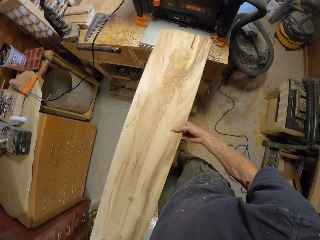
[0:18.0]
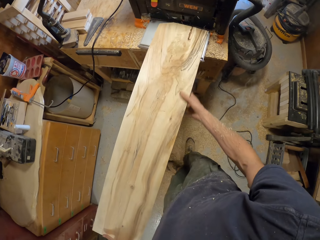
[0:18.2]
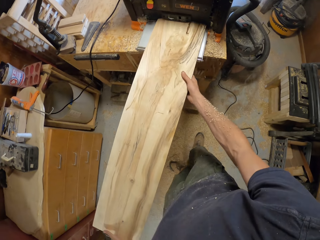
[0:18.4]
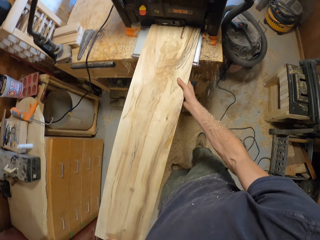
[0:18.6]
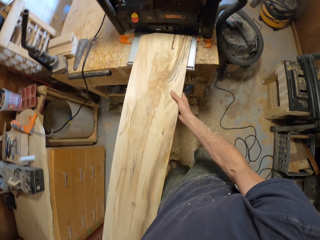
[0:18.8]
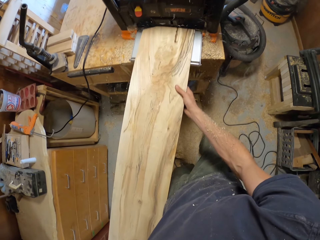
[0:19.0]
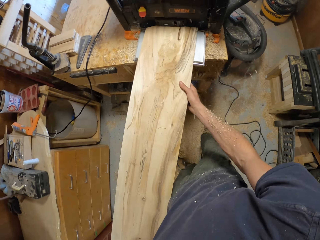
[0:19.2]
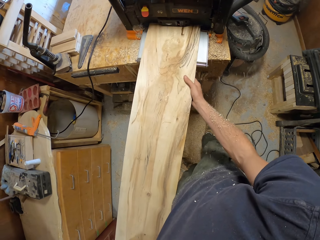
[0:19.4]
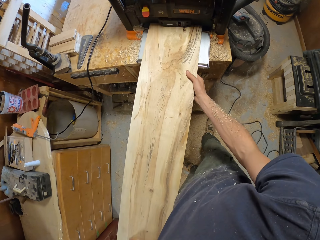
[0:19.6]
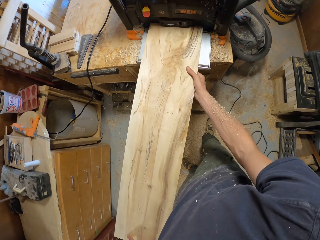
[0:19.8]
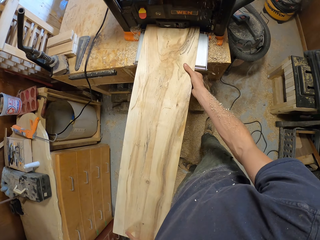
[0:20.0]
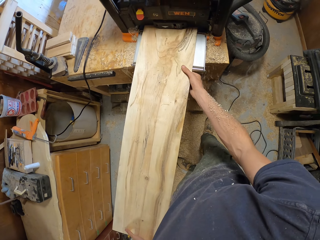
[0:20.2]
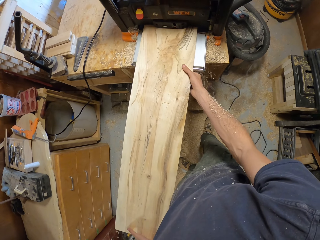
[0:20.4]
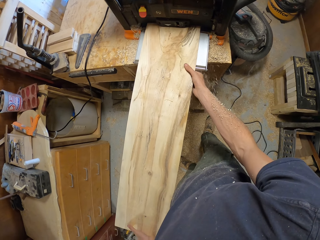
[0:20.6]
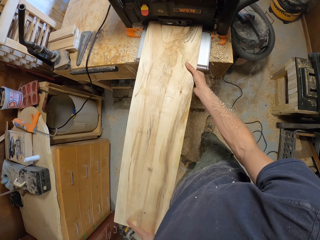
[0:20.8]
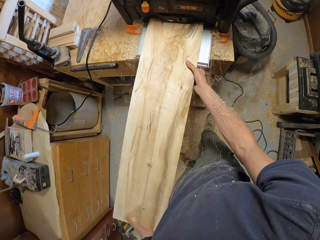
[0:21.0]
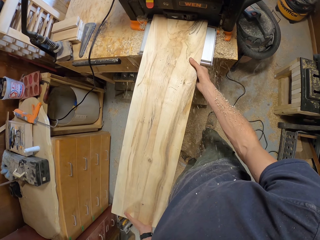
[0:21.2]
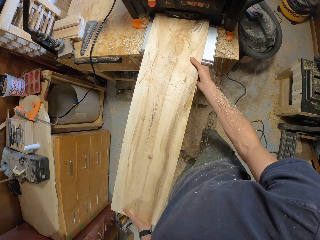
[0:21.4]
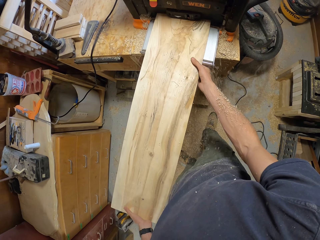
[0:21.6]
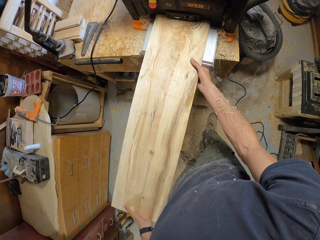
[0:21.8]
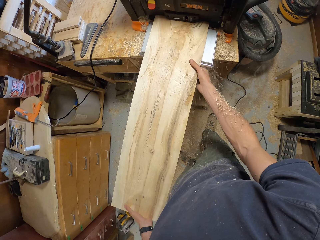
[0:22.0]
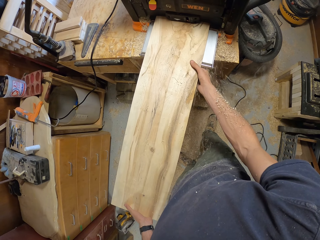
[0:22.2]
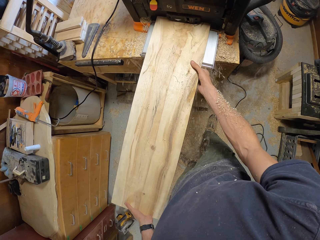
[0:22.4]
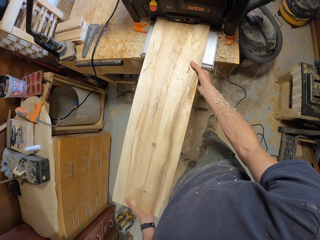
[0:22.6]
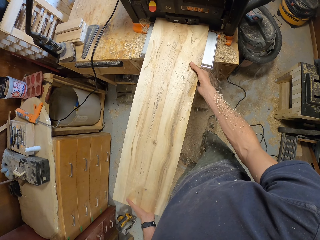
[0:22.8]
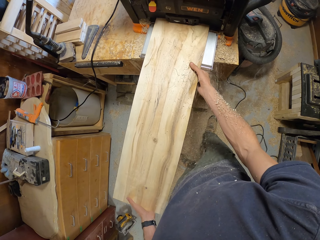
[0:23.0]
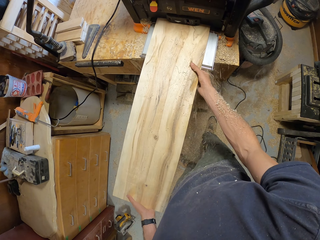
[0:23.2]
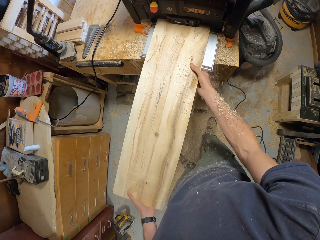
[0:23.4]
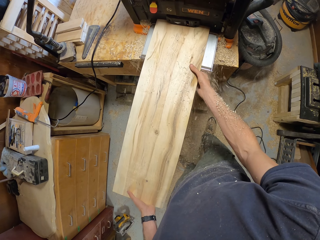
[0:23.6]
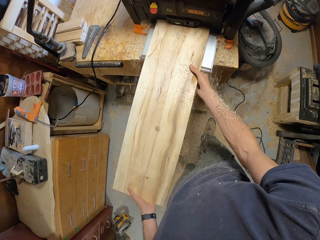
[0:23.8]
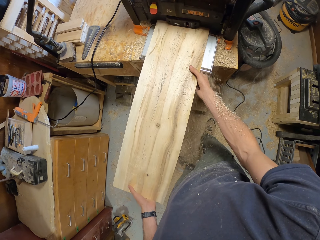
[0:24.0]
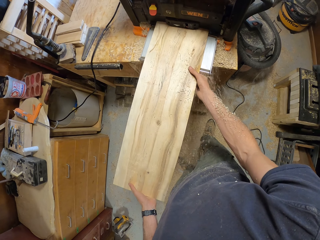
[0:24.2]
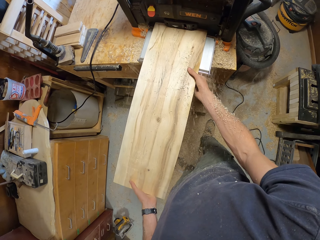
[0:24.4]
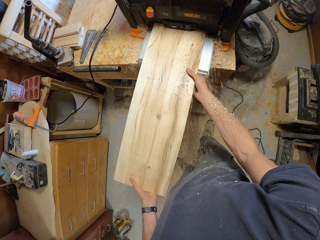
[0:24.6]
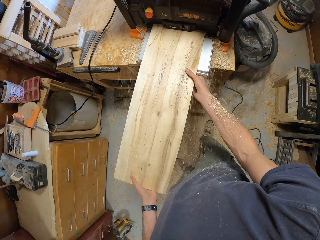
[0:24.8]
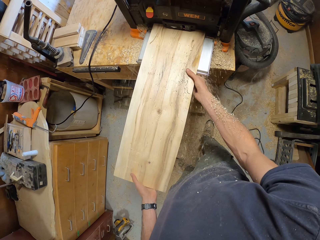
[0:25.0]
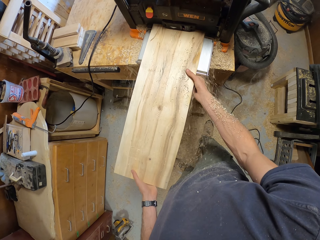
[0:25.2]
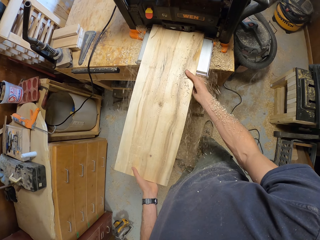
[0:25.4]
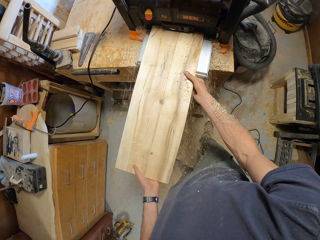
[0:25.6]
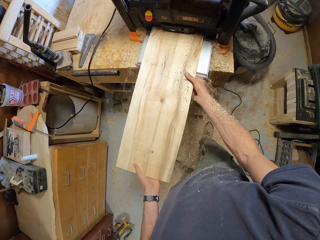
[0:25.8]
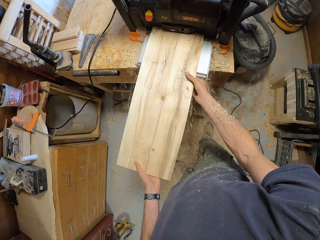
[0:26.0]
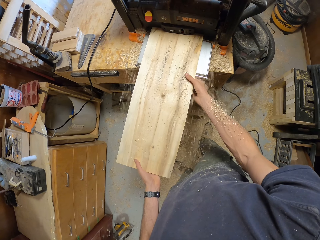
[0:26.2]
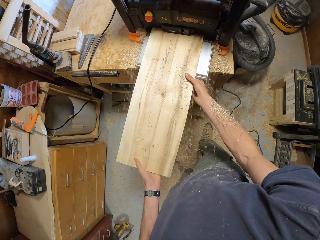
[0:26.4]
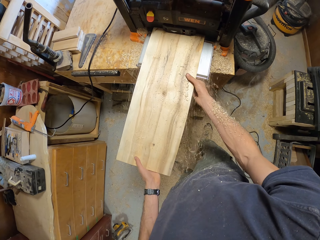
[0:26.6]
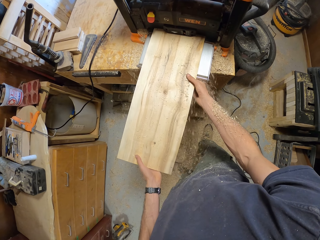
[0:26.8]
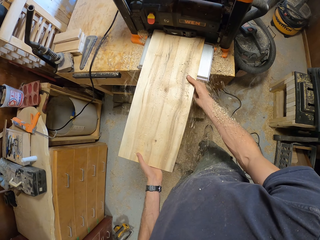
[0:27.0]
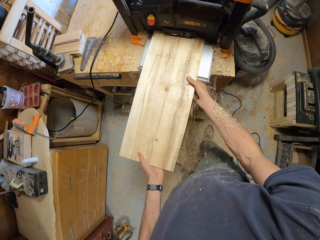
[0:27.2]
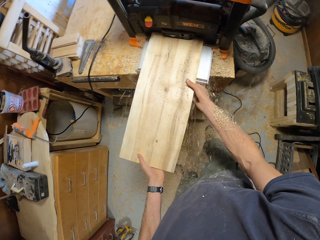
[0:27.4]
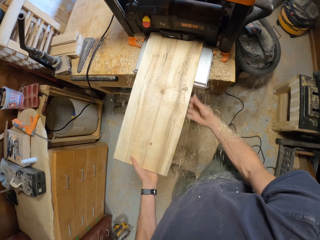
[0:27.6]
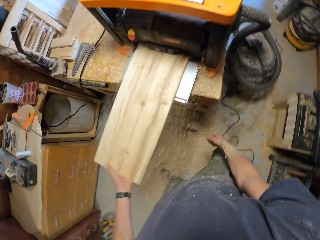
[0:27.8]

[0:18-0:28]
The camera wearer inserts wood in a smoother machine. They plane the wood with the wood planer.

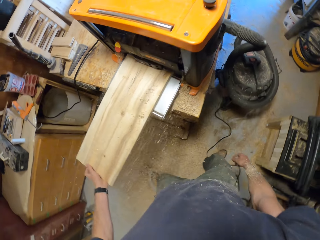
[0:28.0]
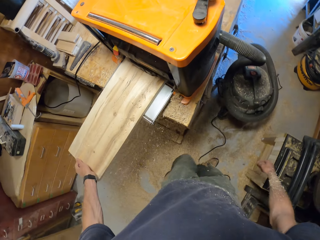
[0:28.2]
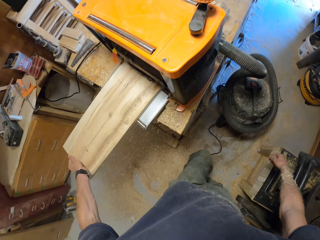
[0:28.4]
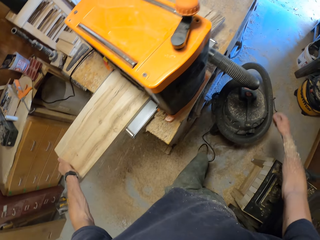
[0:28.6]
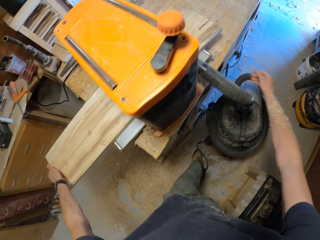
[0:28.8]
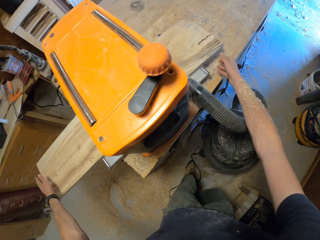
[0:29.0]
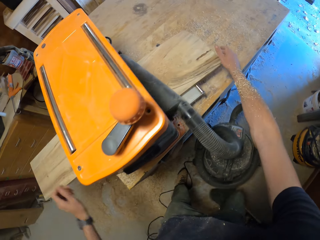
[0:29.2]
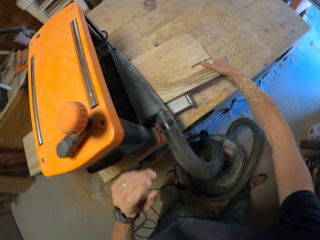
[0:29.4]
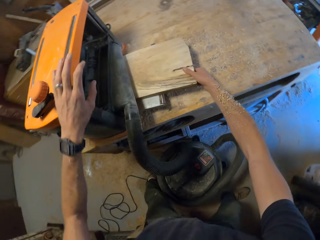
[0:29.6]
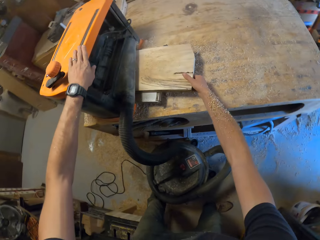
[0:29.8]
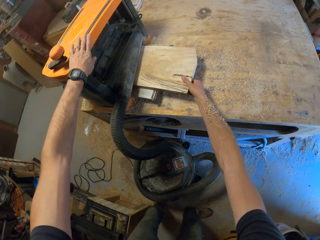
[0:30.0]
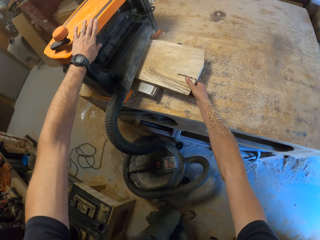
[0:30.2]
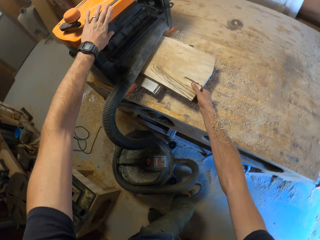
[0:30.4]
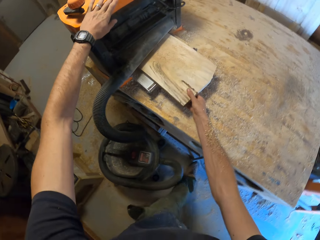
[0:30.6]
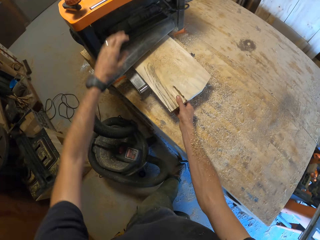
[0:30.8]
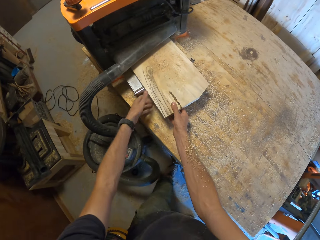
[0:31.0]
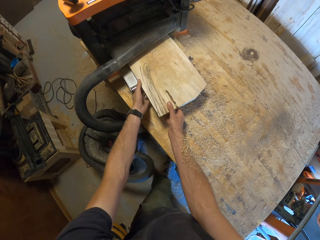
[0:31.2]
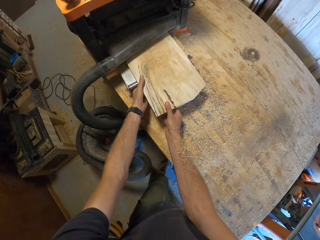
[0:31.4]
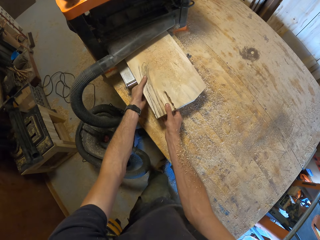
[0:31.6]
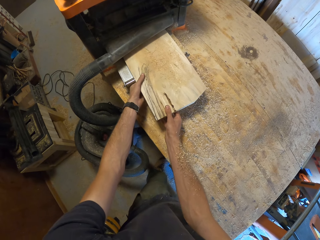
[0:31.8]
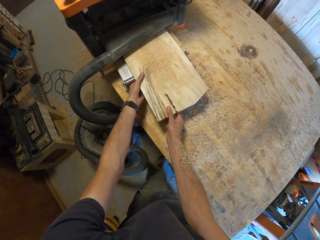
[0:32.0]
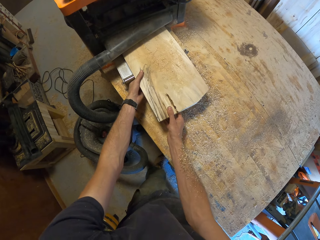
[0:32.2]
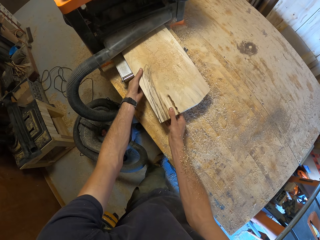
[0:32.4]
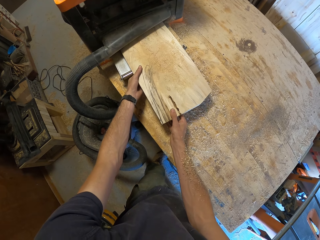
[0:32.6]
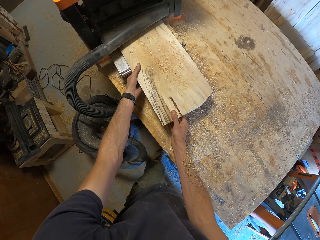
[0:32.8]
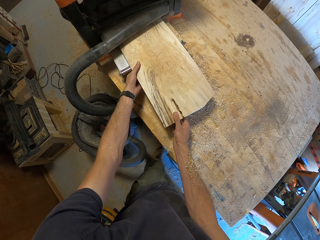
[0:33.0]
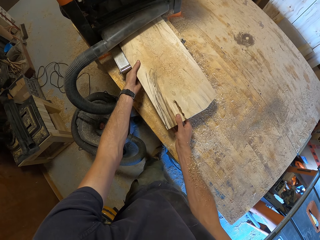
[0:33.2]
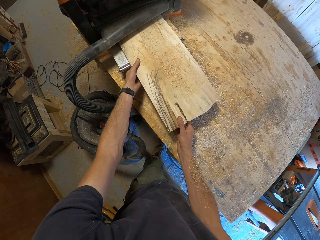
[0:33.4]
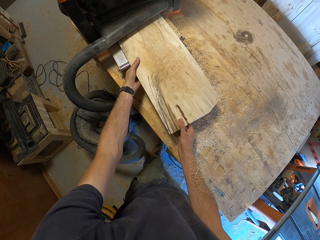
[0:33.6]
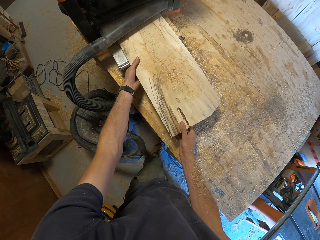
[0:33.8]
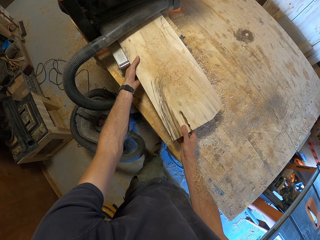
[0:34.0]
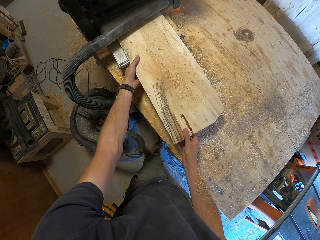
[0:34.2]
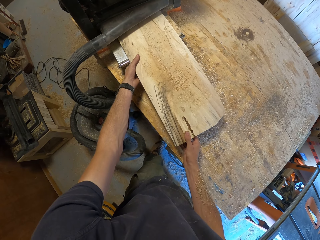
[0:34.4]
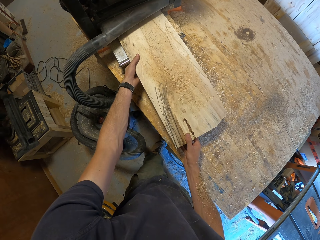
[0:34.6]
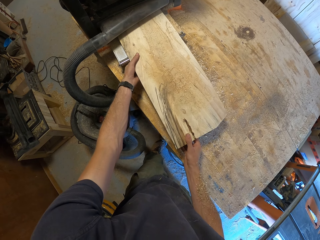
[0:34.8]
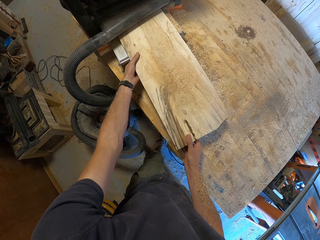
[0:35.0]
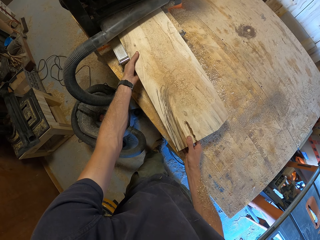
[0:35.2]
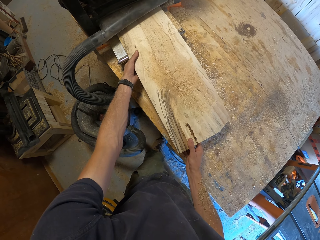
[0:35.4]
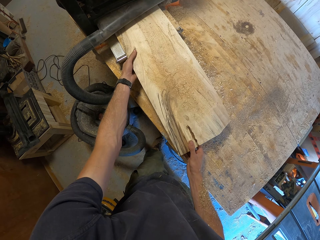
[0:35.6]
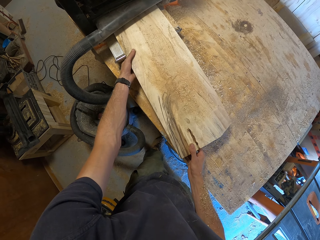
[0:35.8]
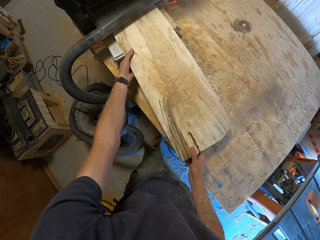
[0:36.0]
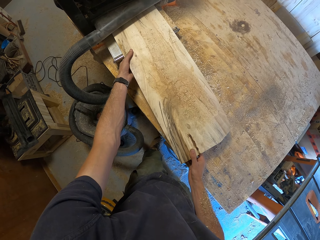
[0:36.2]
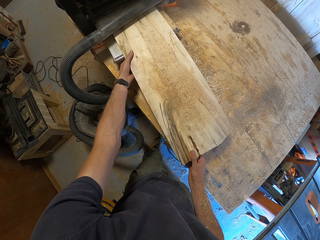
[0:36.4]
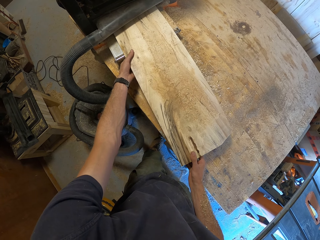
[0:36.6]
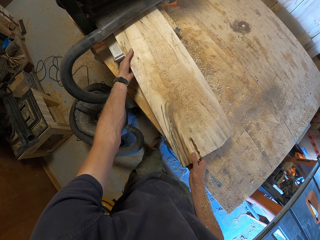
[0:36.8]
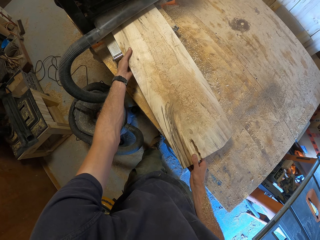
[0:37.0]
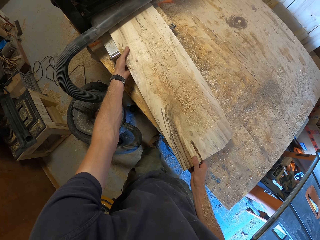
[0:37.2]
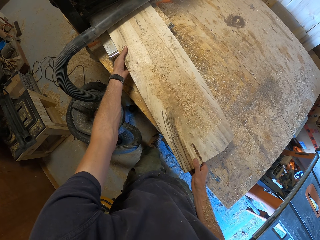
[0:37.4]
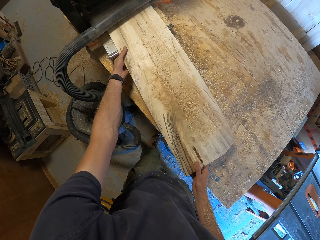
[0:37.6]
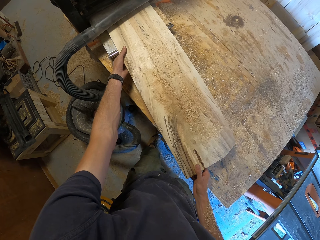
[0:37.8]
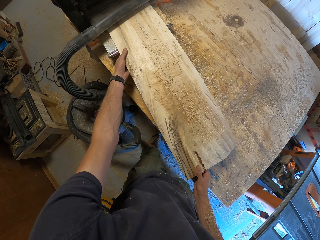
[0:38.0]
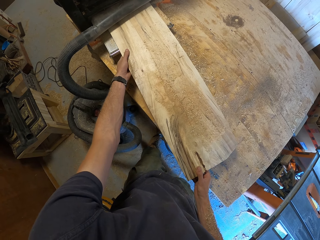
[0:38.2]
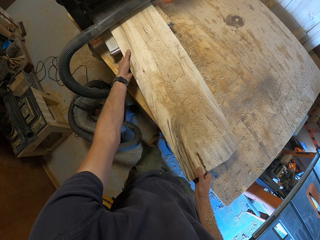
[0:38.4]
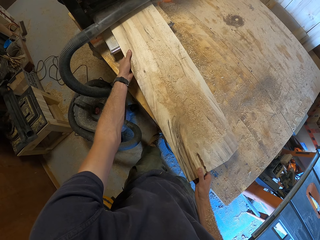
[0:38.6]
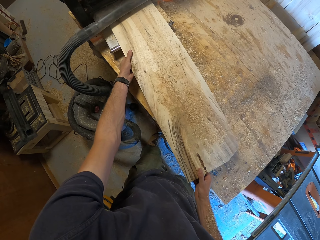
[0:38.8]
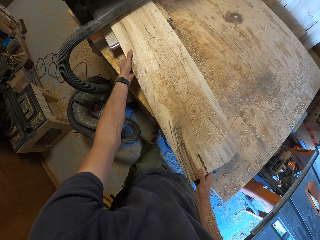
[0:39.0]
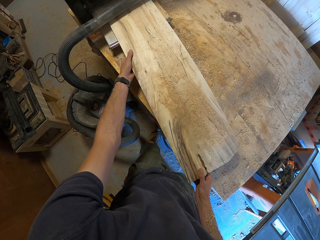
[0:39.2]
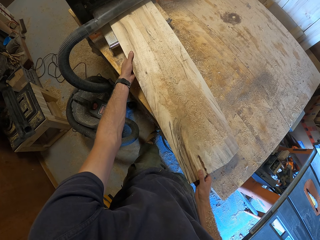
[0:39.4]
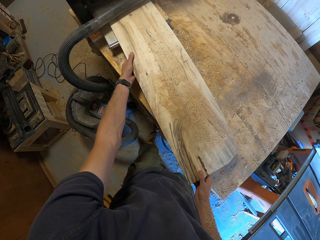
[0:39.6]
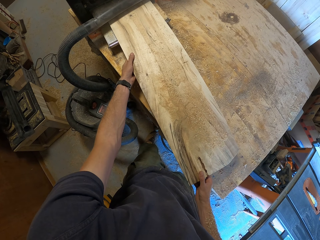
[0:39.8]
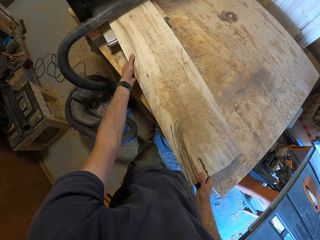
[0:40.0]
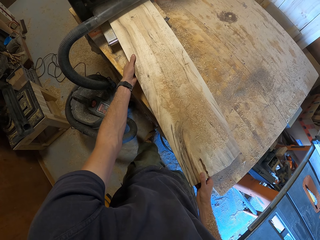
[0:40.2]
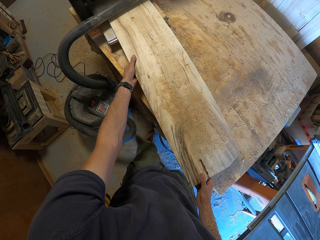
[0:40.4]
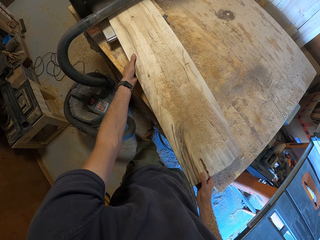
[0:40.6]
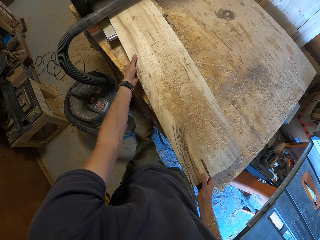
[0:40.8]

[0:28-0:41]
The camera wearer pulls the wood from the smoother machine. He places his left hand on the wood planer, touches the top of the smoother machine, and pulls the wood using both hands.
